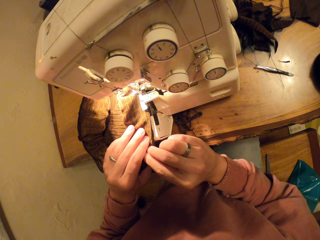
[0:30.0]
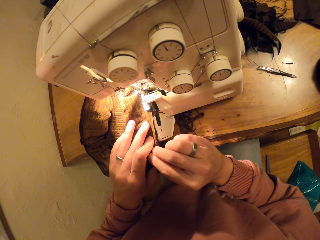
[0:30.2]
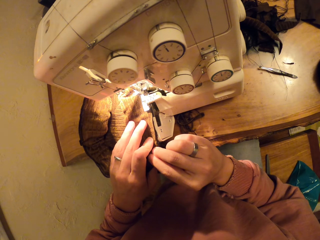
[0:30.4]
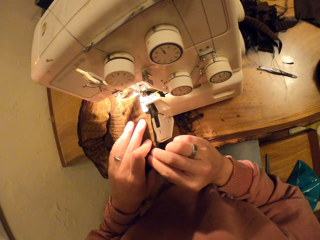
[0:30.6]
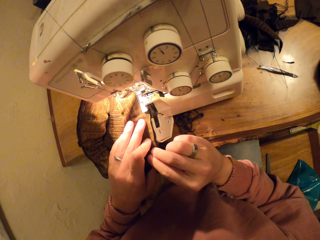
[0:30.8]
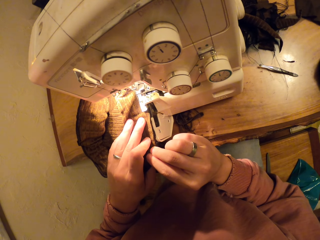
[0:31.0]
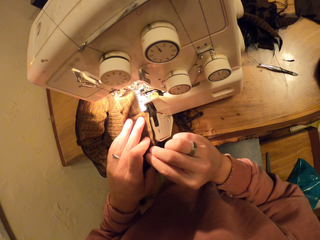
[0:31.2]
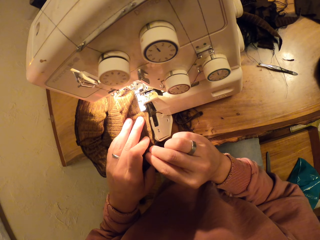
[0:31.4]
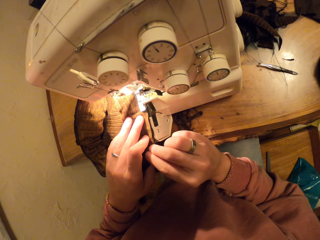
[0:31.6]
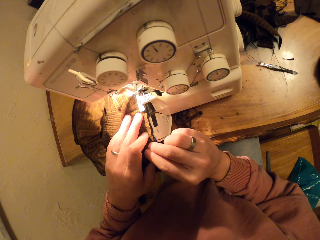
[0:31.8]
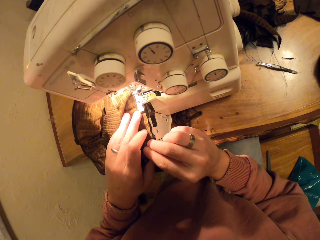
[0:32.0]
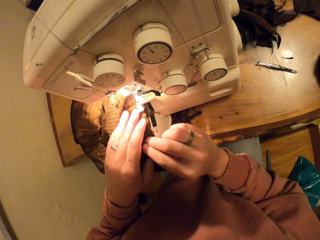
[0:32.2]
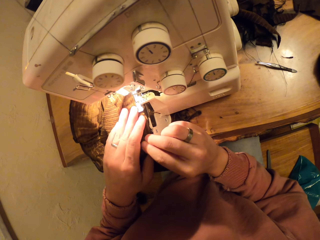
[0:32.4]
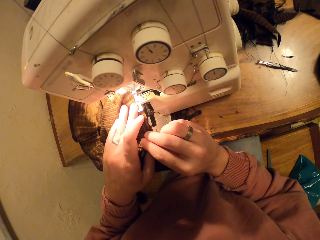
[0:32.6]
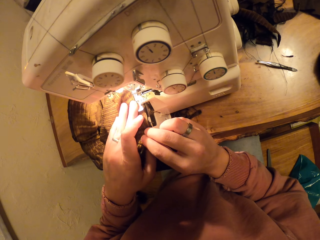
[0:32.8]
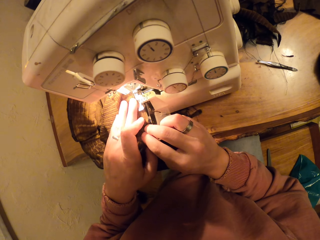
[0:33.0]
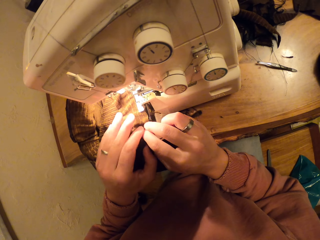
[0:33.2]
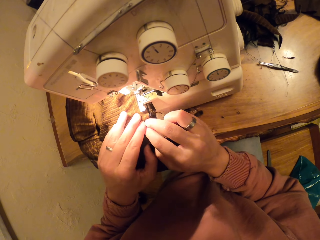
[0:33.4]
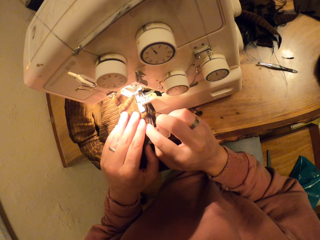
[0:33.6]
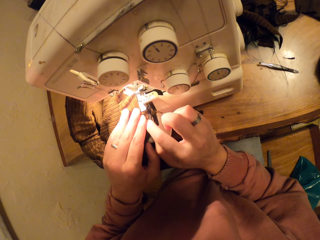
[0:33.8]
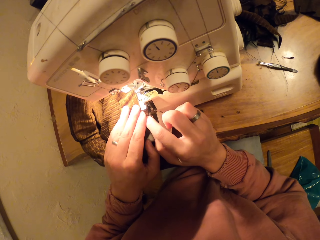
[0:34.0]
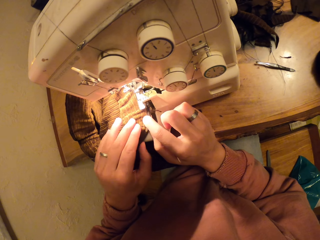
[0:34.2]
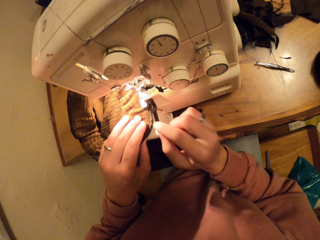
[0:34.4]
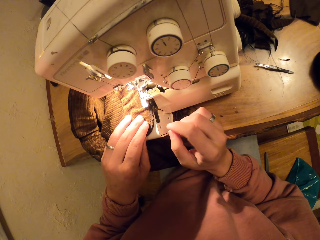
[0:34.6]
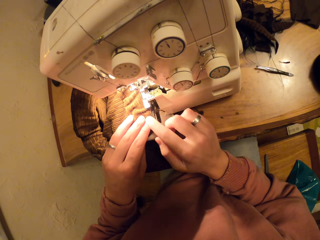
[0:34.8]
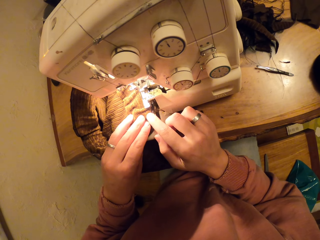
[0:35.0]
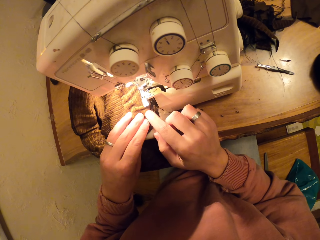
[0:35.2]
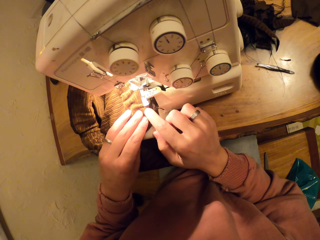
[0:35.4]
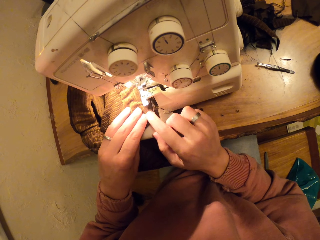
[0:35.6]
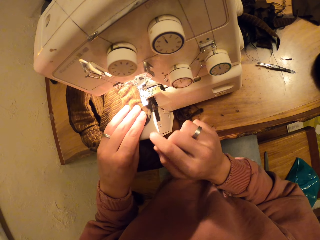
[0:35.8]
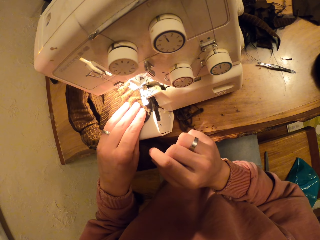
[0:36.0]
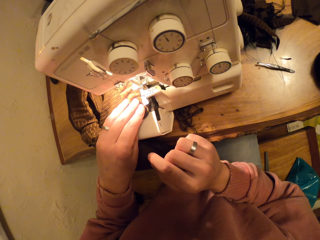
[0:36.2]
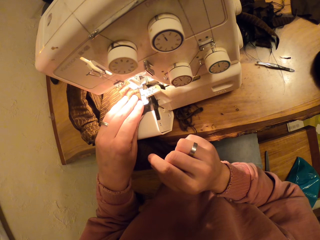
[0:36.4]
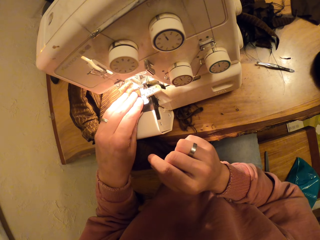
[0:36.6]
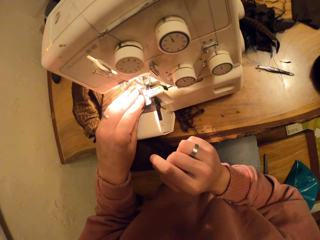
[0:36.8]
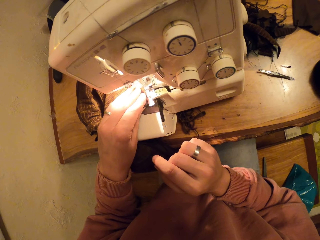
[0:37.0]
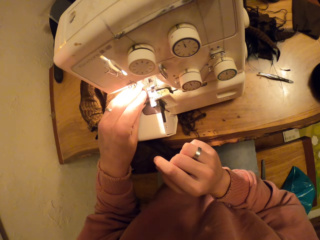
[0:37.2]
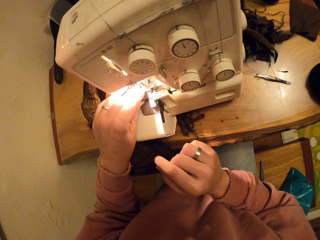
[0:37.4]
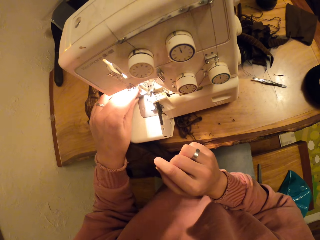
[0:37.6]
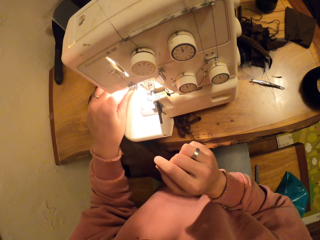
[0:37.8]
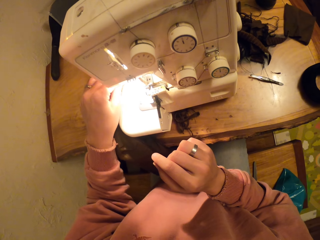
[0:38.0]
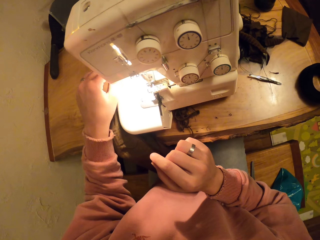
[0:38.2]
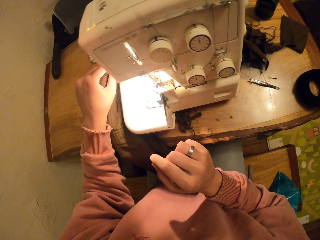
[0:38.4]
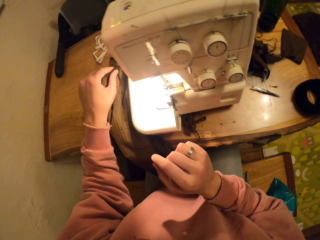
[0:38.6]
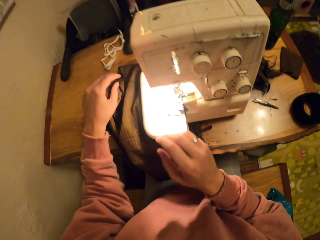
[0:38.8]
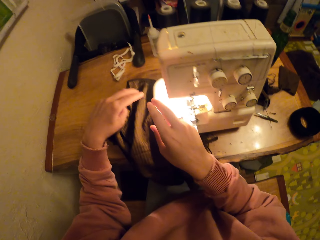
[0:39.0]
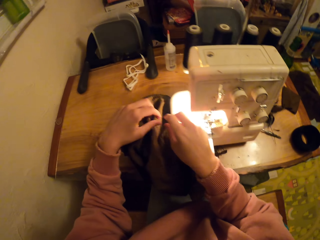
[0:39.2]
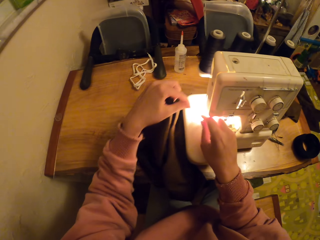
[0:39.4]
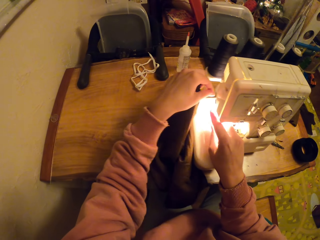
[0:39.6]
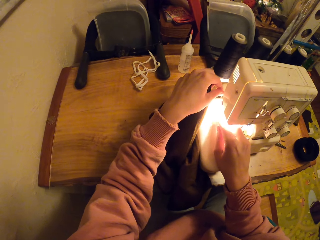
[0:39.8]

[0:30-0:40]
The camera wearer aligns the cloth. They stitch with a machine.

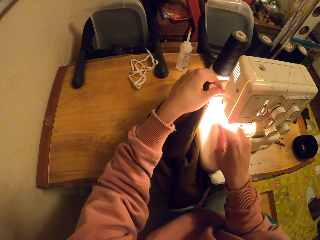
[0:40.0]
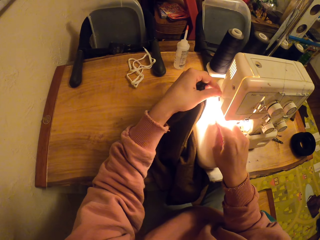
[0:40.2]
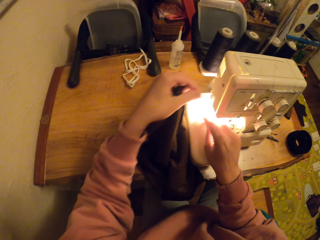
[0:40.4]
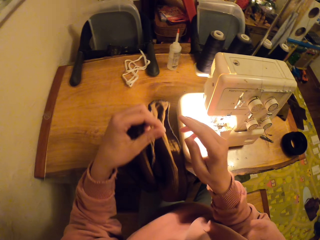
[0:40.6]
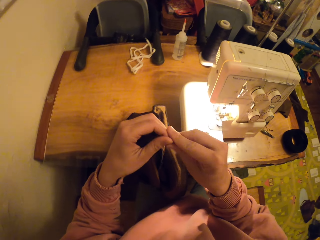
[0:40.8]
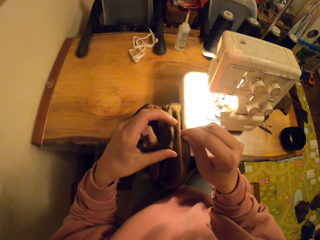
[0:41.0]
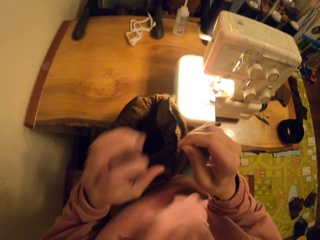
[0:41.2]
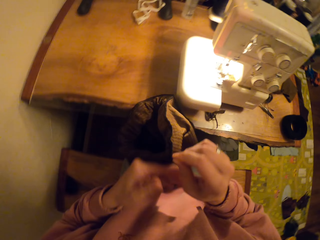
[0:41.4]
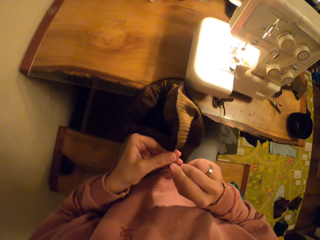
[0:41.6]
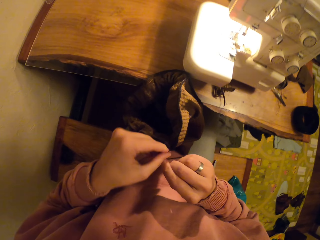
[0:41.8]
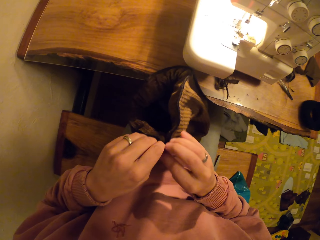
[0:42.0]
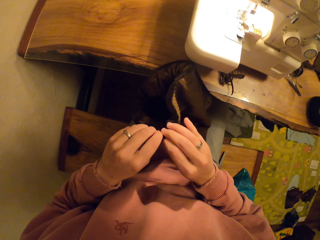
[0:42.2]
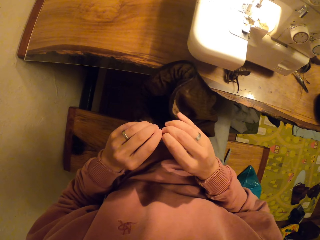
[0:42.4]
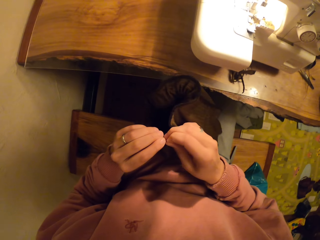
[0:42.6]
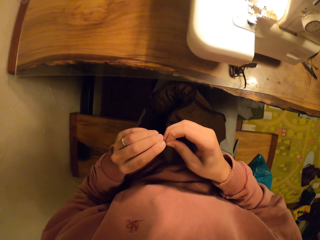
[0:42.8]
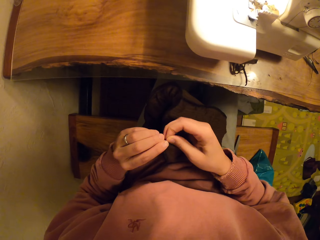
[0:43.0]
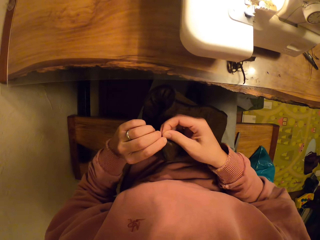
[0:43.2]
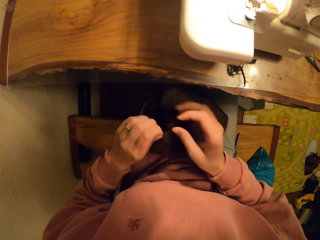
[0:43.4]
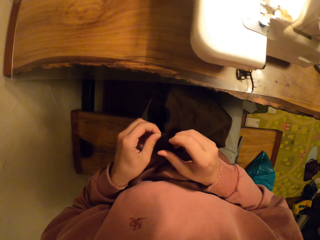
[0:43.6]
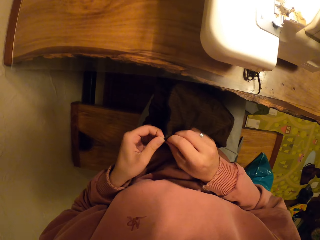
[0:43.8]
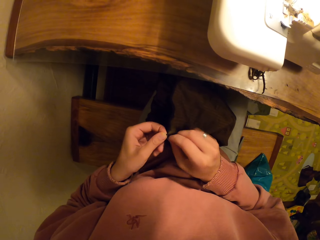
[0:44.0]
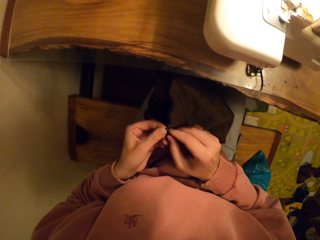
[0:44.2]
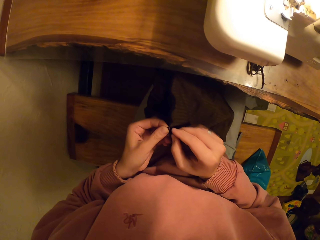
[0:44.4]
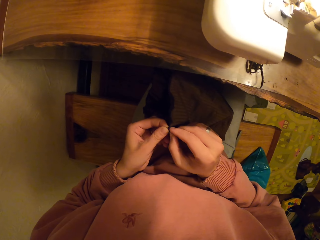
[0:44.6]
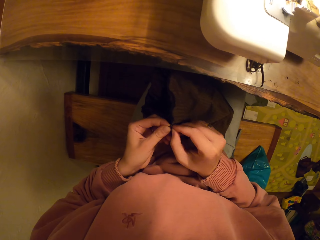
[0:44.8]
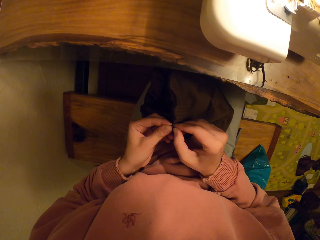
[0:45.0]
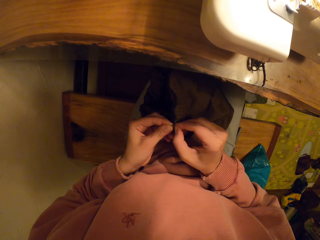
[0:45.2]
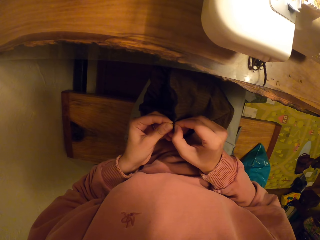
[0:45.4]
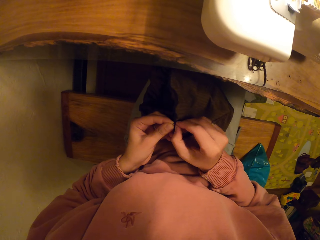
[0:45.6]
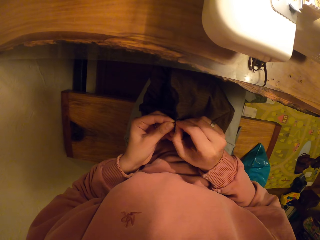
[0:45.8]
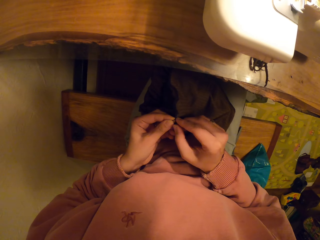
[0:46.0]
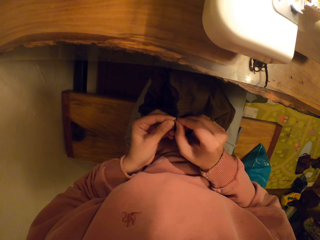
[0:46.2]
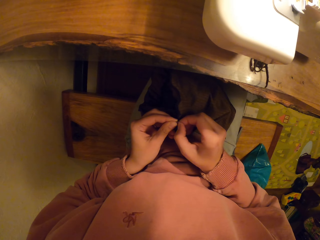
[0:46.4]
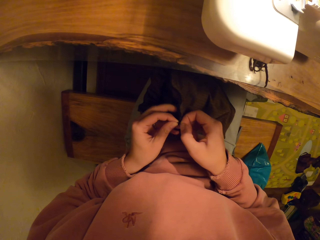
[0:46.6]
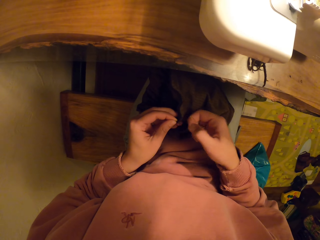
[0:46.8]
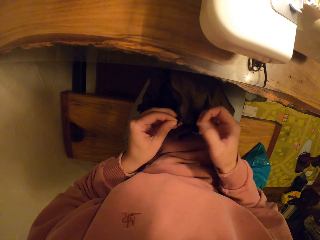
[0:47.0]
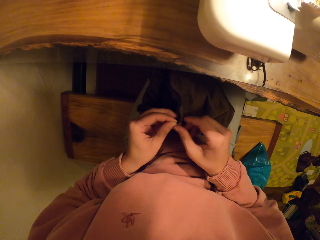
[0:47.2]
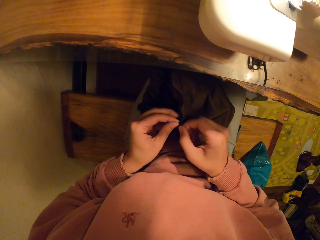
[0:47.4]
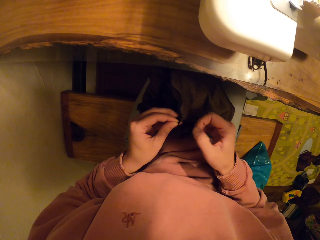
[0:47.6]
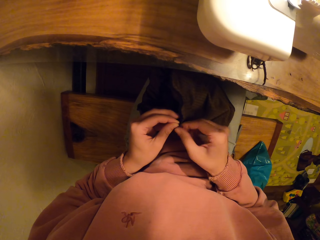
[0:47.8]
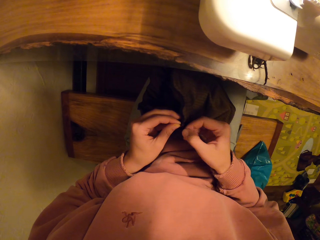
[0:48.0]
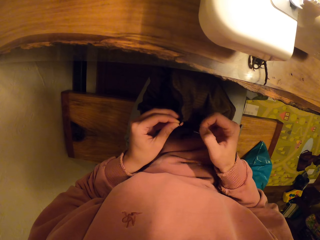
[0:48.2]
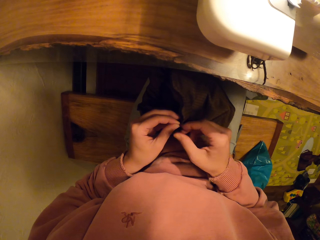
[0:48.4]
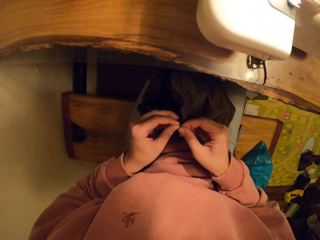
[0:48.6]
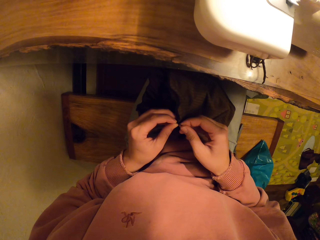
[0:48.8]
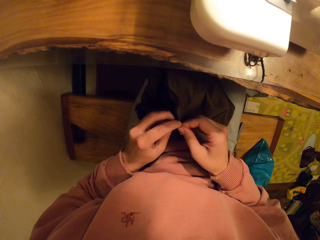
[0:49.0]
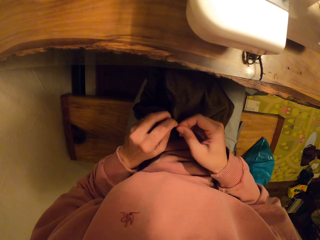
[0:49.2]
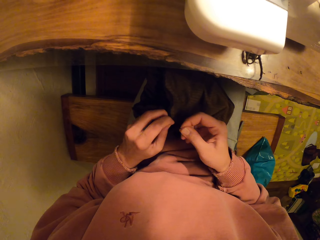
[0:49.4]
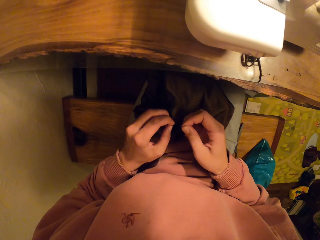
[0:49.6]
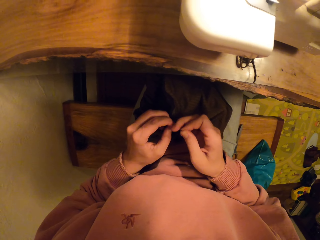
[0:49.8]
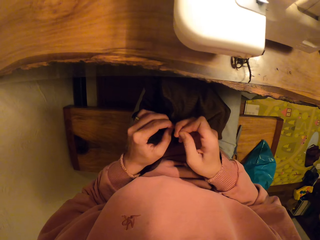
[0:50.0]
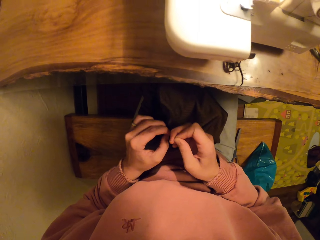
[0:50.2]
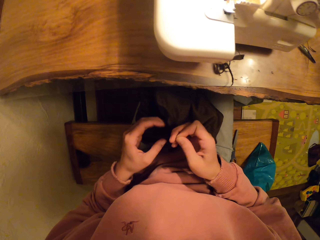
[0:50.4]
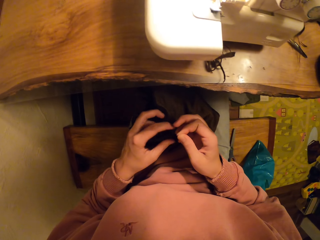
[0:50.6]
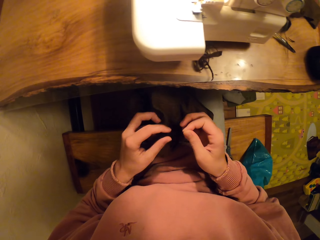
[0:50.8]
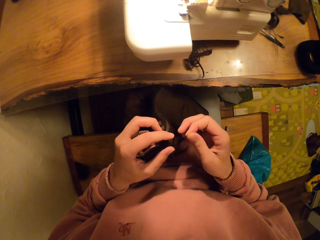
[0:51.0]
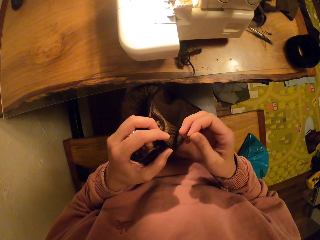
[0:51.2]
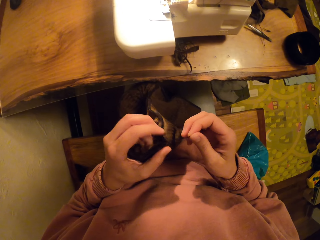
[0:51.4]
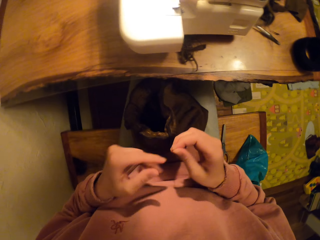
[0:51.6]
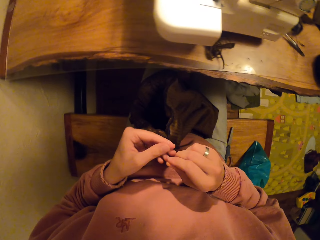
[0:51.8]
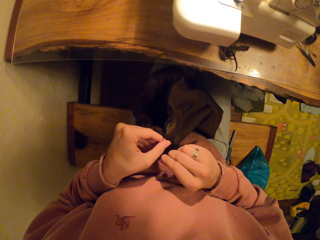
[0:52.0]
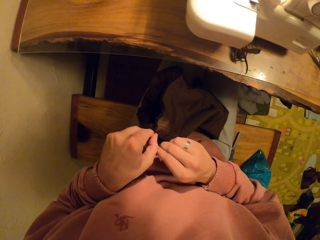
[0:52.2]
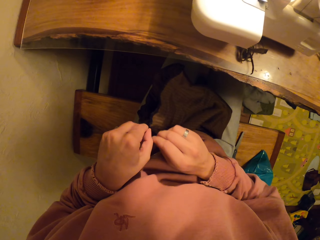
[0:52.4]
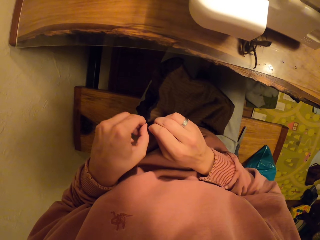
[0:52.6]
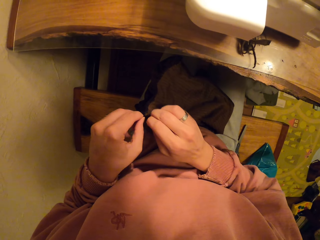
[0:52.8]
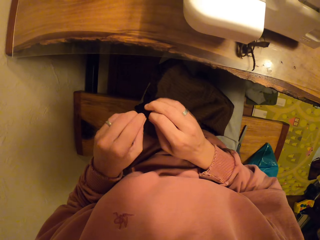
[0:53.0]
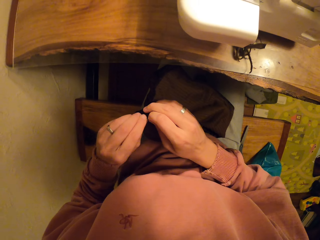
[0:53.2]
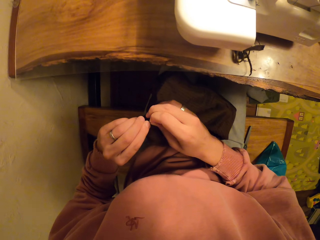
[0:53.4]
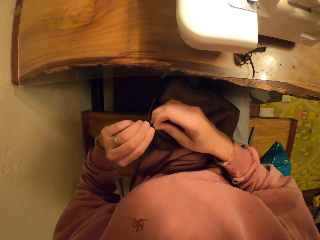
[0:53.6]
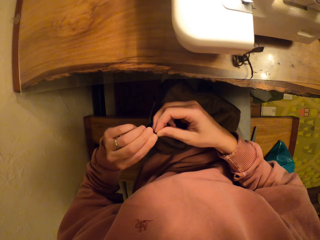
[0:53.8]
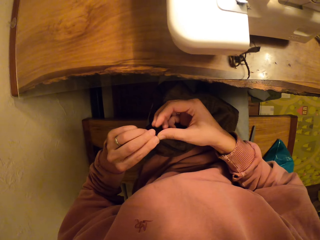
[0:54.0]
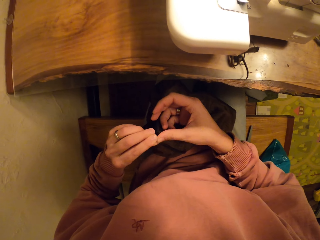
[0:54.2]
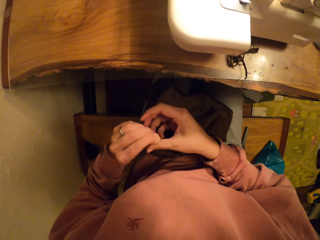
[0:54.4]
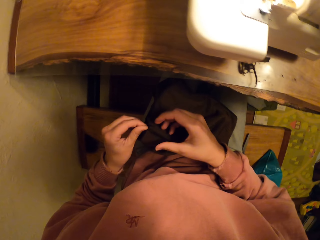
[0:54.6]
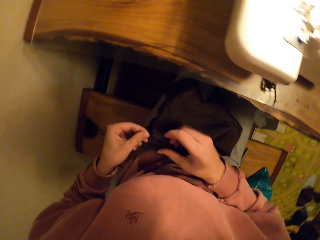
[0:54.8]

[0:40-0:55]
The camera wearer cuts the string. They tie the yarn cord. They tie the string again.
